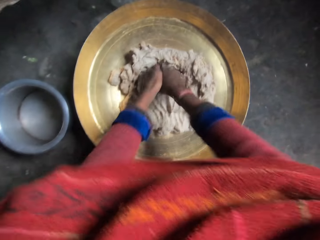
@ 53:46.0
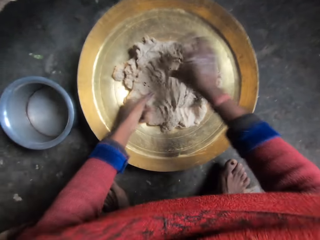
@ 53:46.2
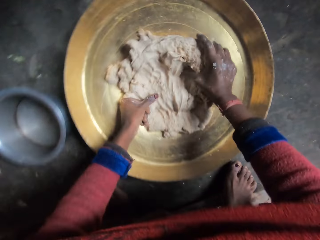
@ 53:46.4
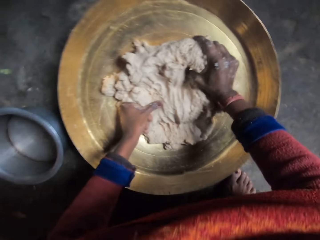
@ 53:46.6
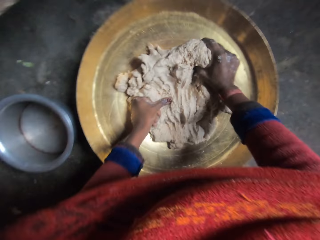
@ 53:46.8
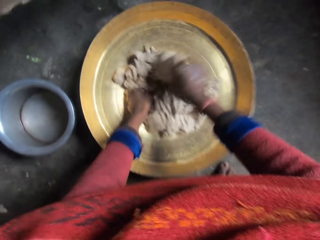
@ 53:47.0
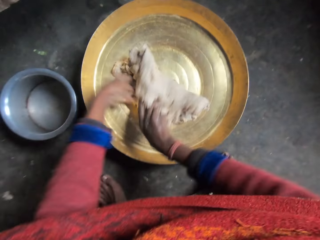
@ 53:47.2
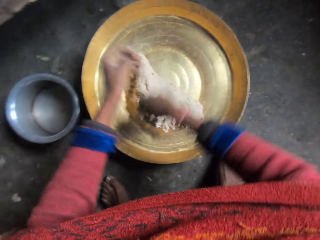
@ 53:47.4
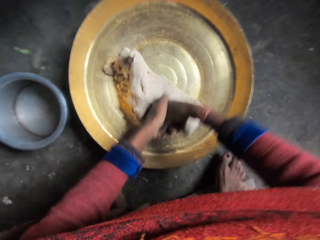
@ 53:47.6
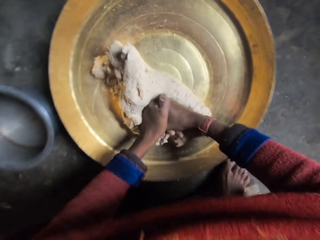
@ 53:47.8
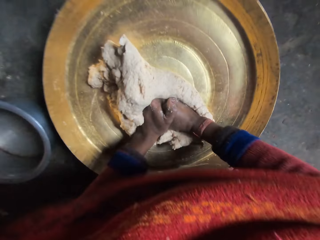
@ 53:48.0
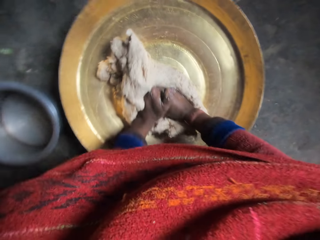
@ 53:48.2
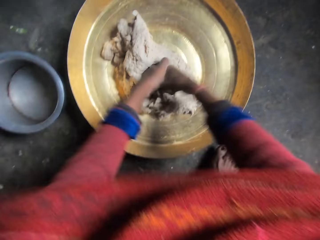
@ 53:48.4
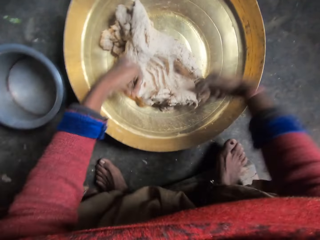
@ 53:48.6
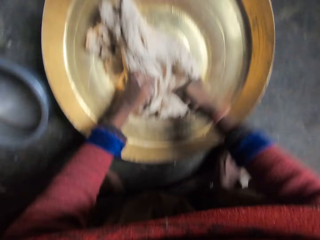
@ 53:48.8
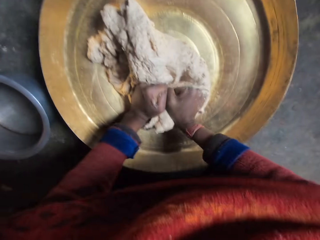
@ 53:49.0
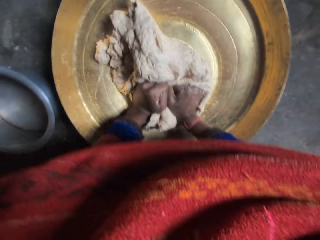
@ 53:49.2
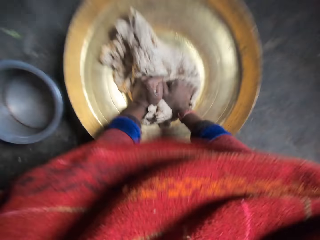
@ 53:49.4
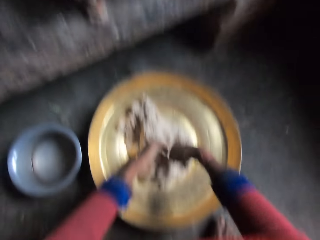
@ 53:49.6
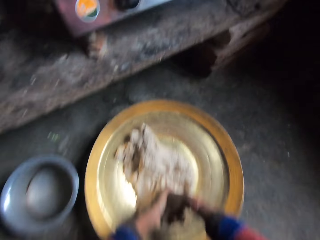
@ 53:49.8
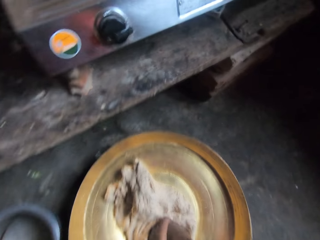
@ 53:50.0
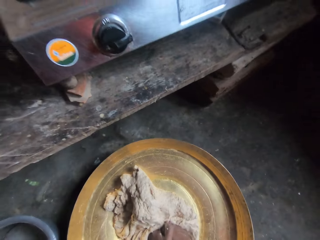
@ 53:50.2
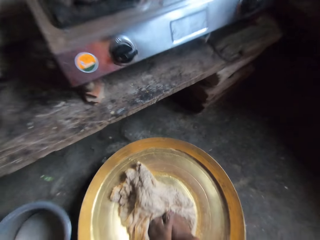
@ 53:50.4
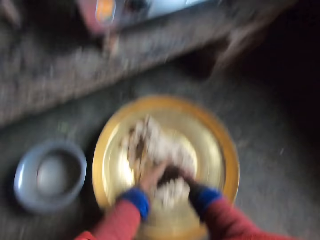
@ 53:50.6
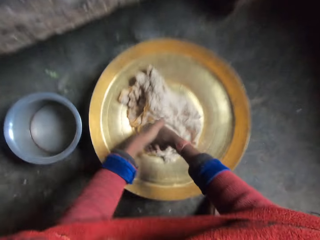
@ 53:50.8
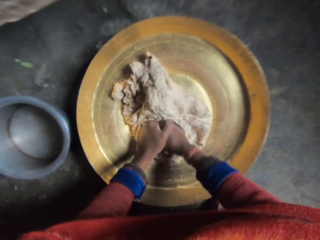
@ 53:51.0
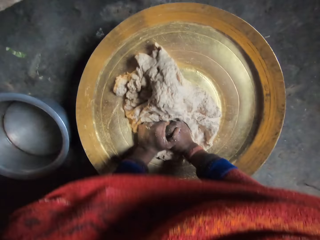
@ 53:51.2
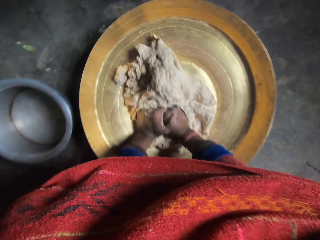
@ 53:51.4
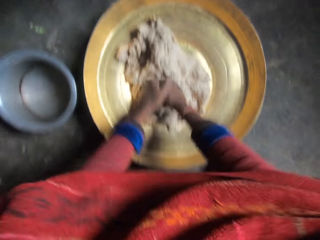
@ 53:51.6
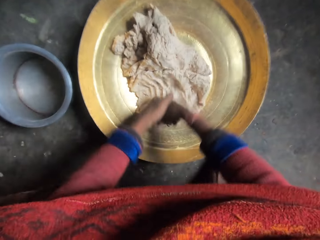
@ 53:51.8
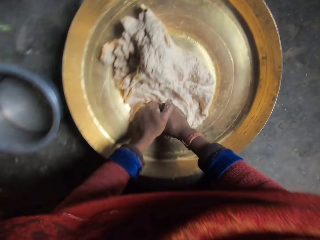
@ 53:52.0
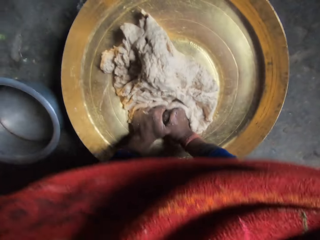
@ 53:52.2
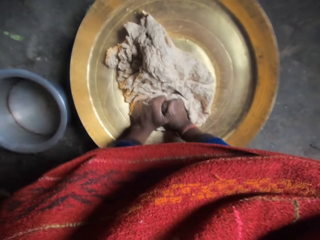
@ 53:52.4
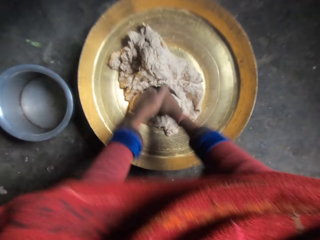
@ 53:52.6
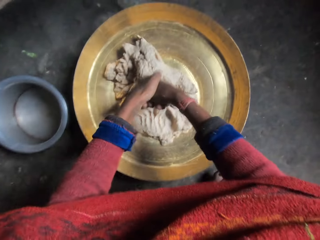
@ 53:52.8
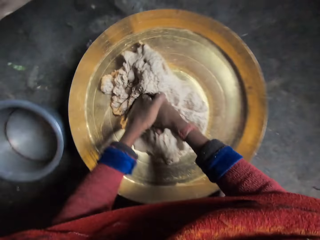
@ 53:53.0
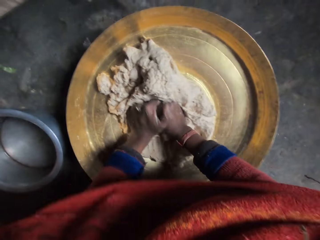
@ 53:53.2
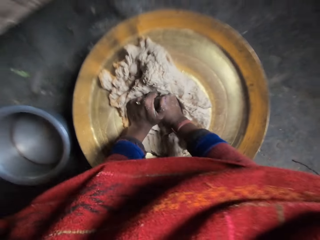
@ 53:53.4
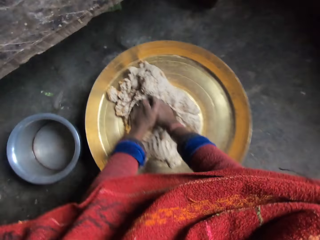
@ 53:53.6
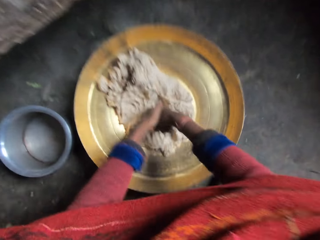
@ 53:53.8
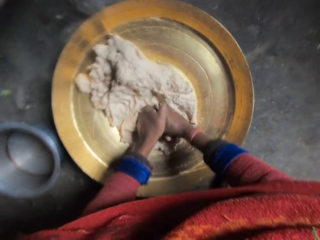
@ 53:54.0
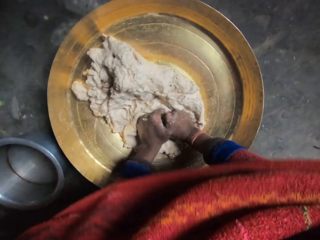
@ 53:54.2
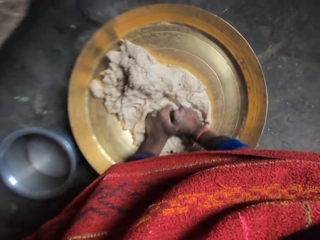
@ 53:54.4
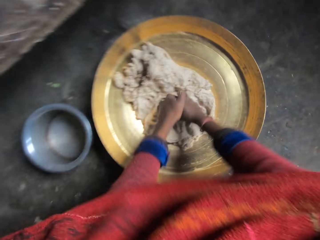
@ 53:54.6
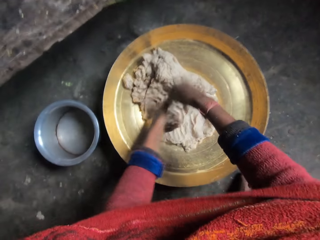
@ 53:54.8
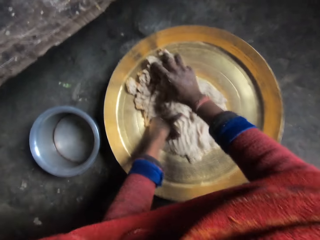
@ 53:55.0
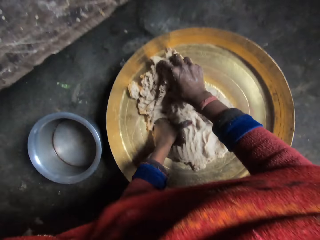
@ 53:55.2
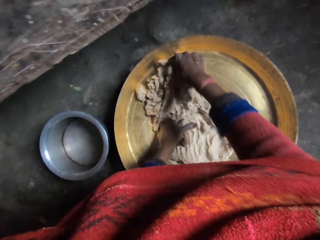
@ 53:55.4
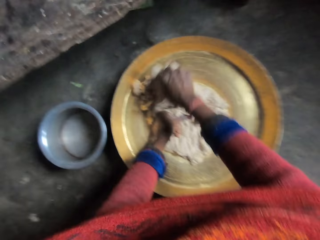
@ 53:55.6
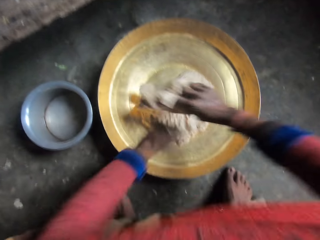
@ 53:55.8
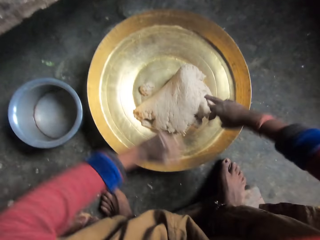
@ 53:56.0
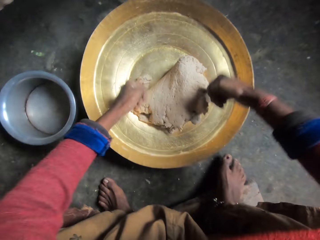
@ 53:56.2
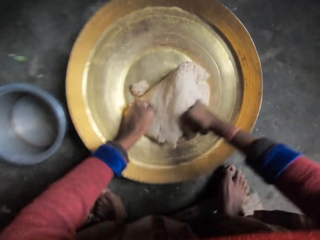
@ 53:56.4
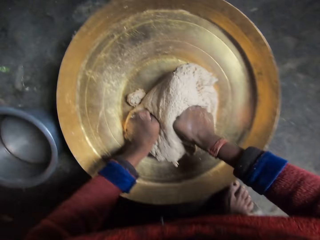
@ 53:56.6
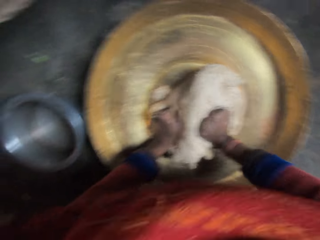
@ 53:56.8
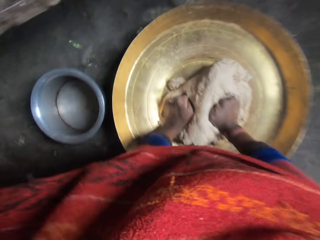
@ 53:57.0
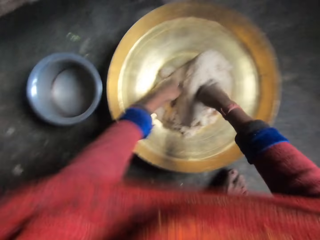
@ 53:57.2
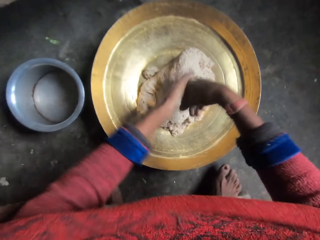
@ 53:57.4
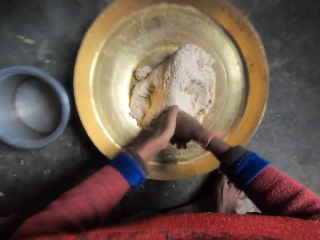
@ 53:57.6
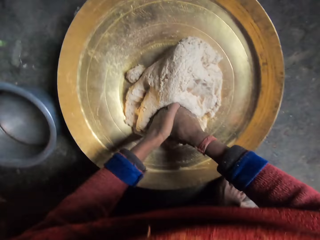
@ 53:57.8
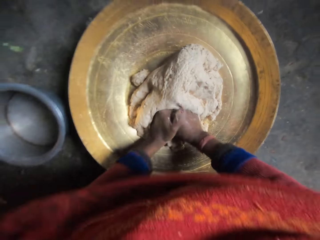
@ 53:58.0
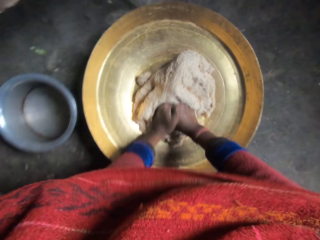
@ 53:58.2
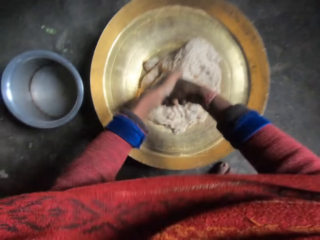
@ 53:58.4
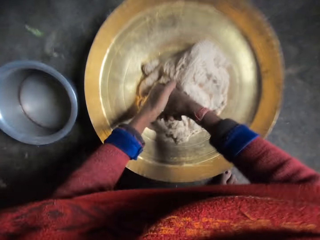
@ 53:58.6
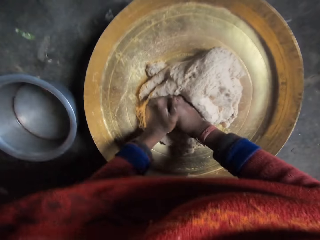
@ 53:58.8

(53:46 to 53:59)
The camera wearer flips the dough. He presses the dough in the basin with his hands. He looks at a cooker on a table stand in front of the bowl. He exhales loudly. He flips the dough. He presses the dough in the basin with his hands.

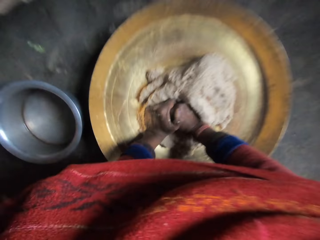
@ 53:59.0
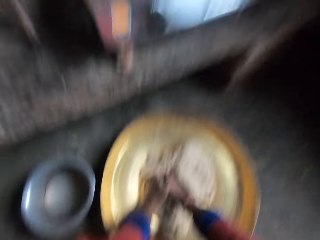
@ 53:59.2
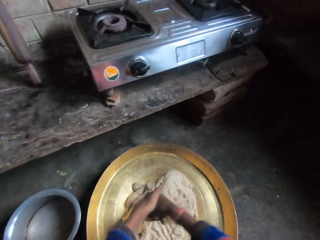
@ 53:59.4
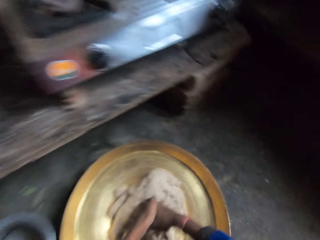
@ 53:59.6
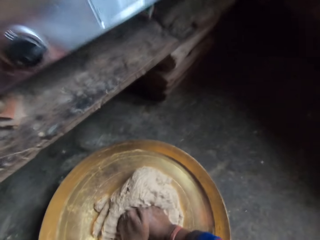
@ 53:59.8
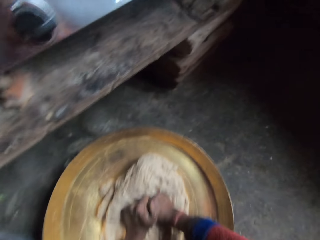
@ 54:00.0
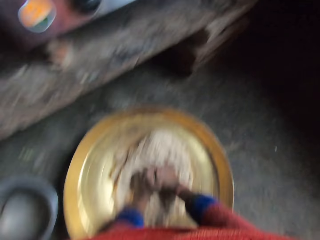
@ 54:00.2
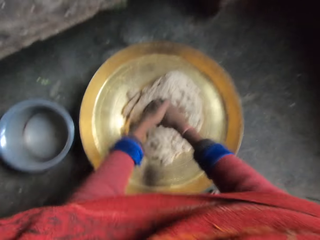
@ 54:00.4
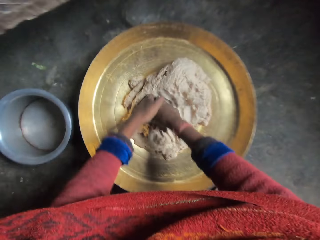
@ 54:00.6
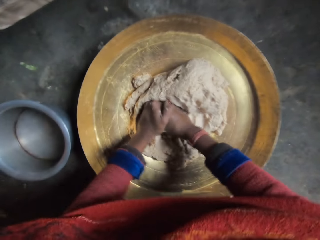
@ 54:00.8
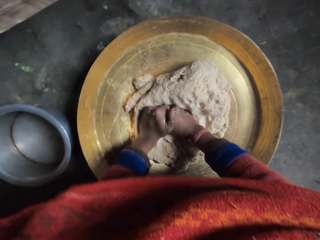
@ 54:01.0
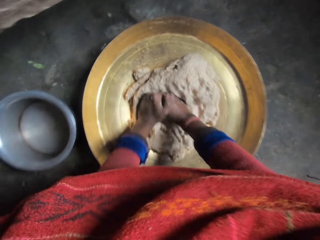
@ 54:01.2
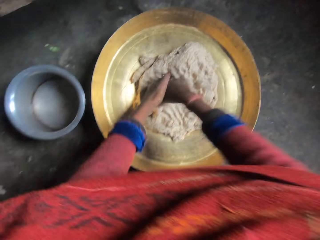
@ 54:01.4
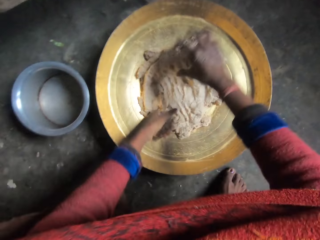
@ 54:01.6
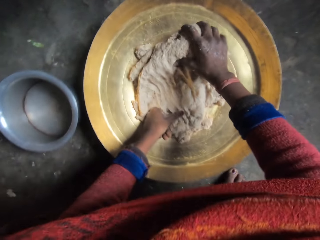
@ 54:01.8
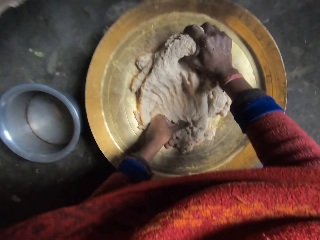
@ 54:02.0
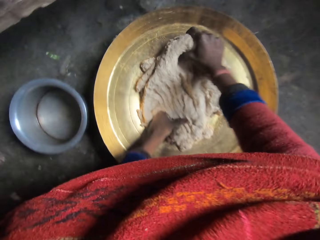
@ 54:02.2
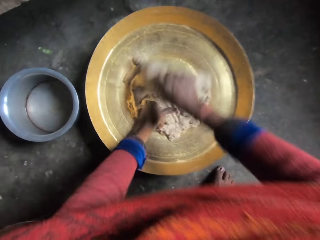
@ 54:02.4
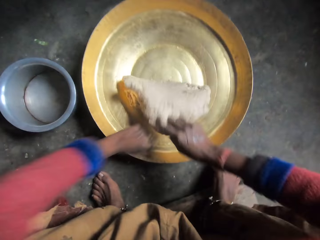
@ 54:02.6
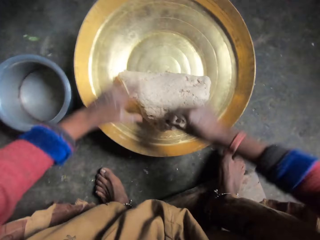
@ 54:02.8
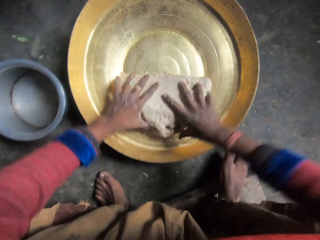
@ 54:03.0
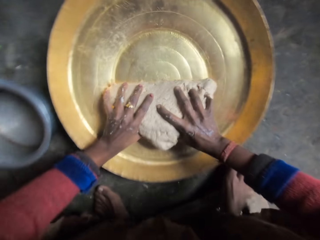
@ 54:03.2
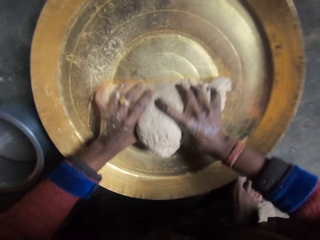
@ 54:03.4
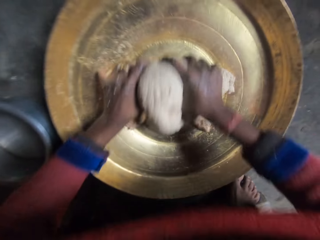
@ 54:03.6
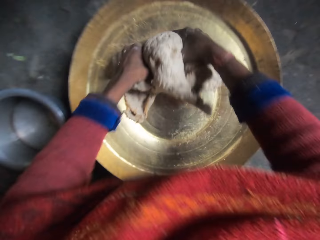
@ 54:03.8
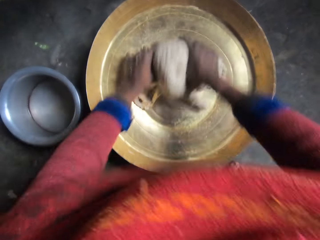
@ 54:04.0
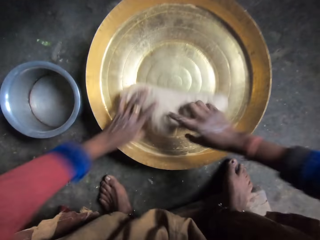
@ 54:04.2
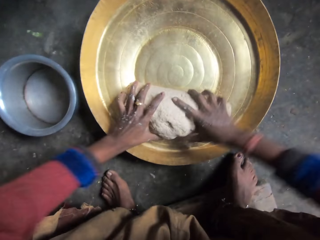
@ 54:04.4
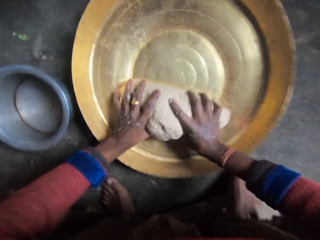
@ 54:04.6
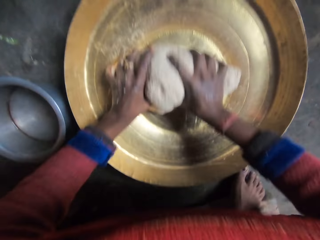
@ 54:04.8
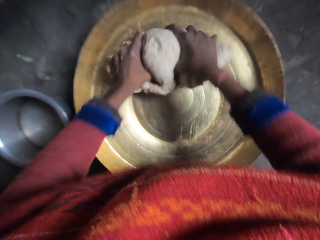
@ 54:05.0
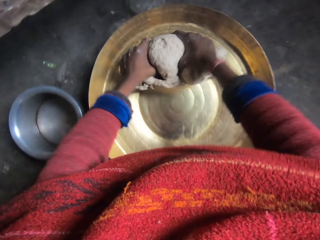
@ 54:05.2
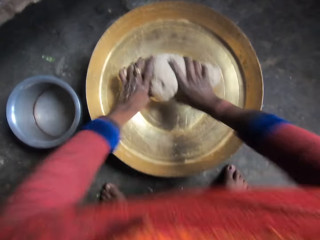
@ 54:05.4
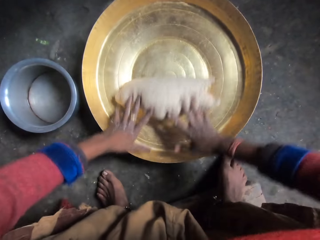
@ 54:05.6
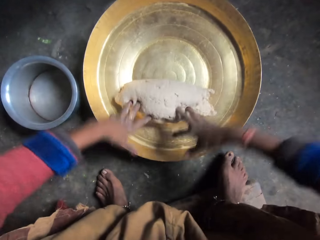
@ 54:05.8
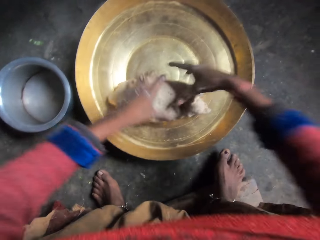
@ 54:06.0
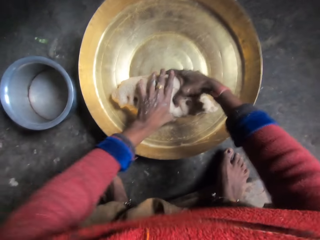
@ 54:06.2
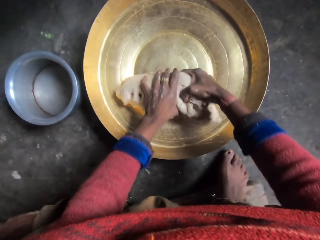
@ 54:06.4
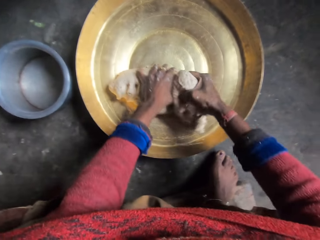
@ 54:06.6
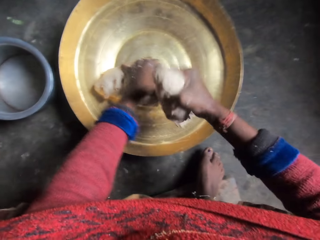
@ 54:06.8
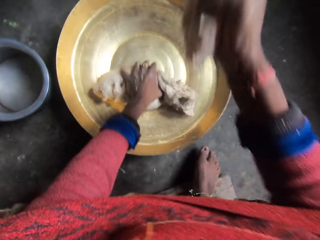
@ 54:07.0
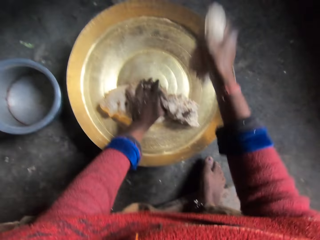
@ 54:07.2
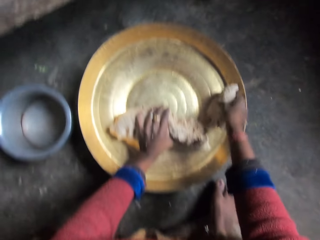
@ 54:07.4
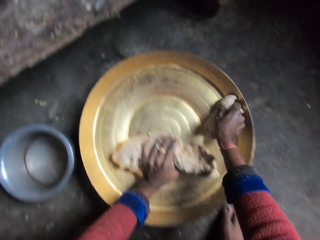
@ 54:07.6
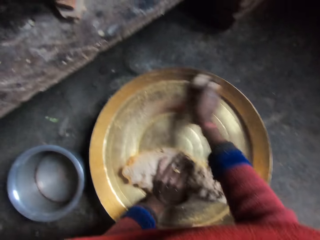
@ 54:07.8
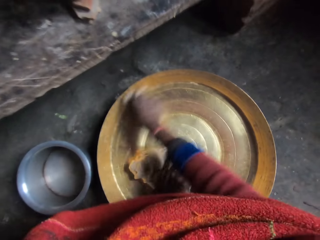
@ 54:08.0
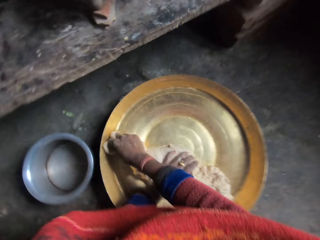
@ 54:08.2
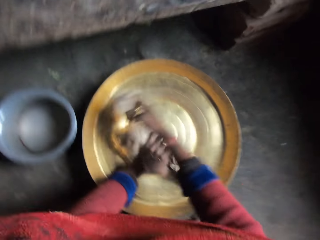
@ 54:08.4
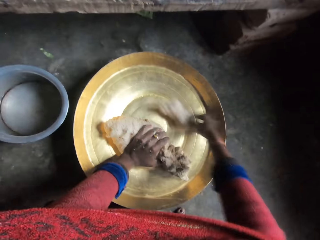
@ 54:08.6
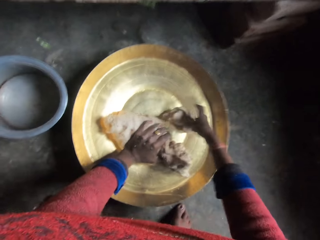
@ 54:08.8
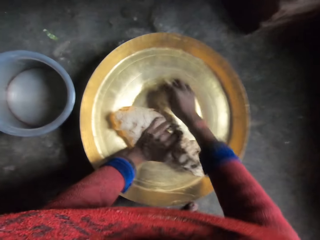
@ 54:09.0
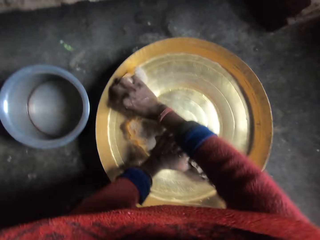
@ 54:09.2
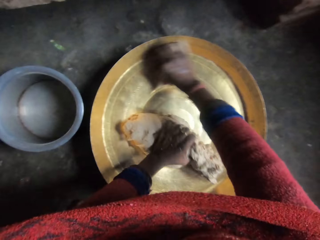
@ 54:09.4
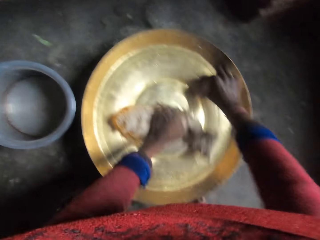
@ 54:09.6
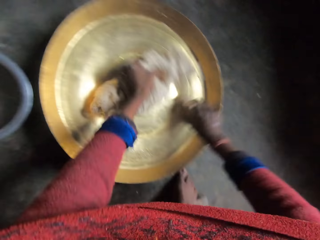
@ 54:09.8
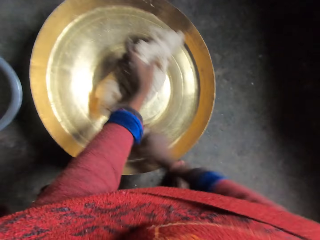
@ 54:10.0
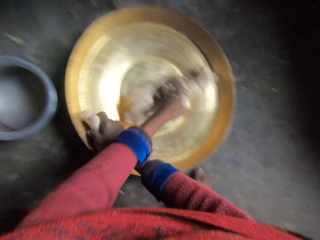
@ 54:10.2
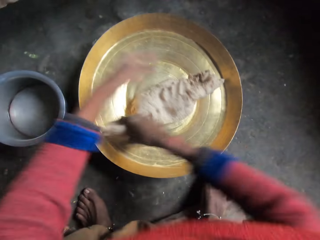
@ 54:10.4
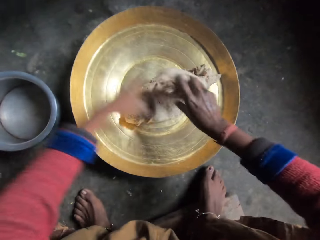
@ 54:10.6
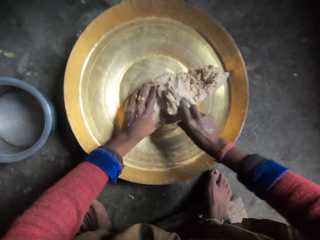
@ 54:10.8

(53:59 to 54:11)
The camera wearer looks at the cooker on the table stand. They flip the dough. They roll the dough in the basin. They cut a piece of the dough. They rub the piece of dough against the basin.
